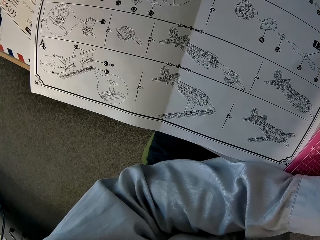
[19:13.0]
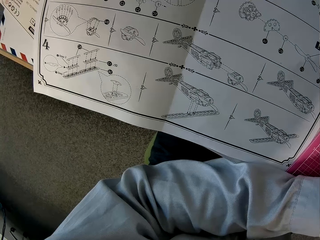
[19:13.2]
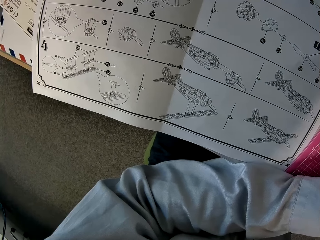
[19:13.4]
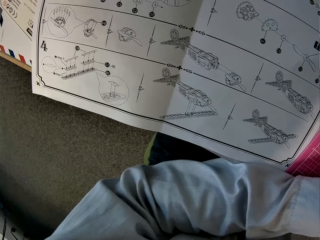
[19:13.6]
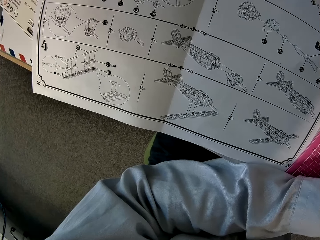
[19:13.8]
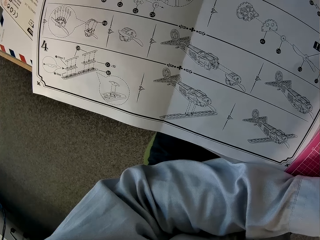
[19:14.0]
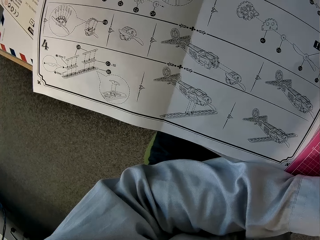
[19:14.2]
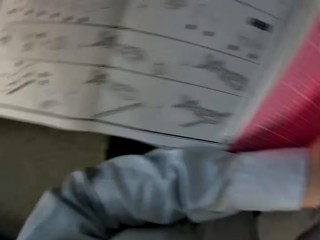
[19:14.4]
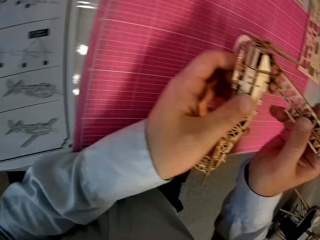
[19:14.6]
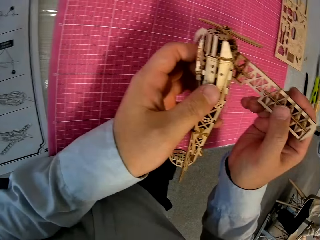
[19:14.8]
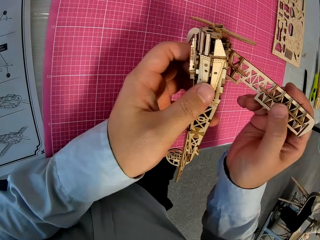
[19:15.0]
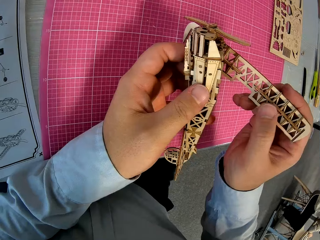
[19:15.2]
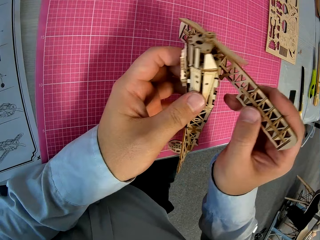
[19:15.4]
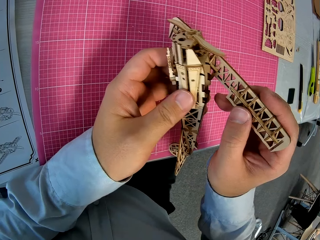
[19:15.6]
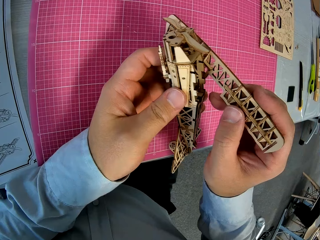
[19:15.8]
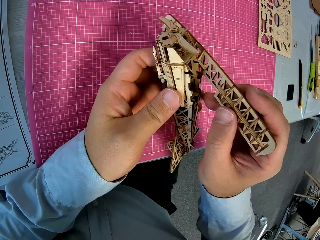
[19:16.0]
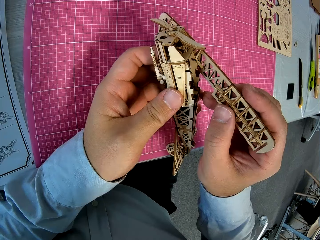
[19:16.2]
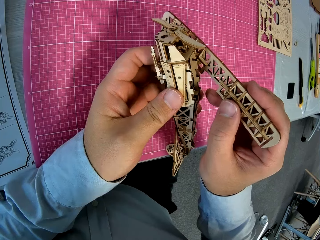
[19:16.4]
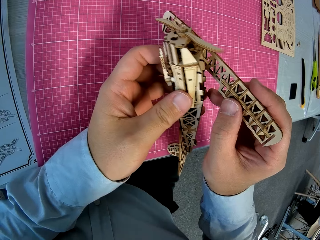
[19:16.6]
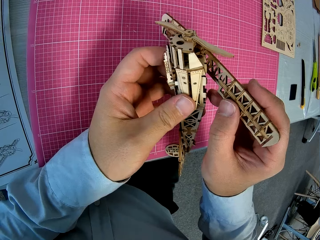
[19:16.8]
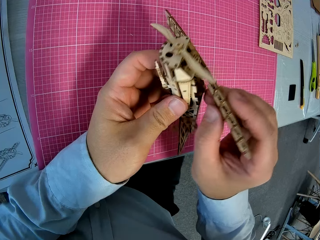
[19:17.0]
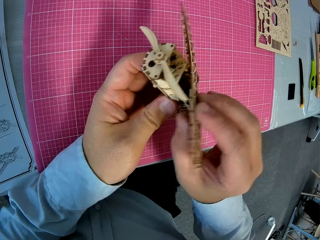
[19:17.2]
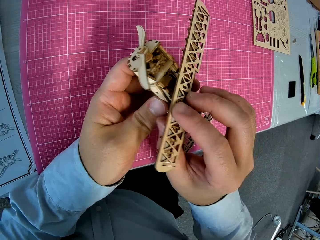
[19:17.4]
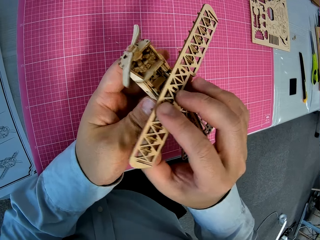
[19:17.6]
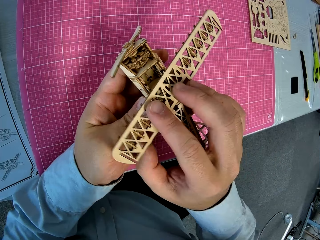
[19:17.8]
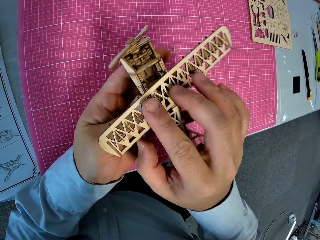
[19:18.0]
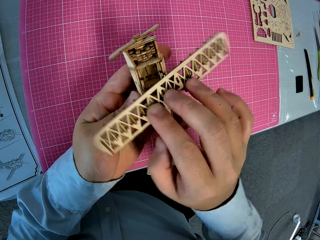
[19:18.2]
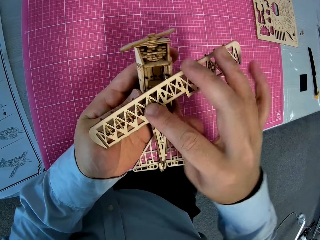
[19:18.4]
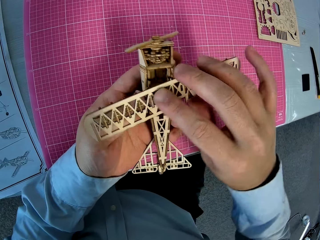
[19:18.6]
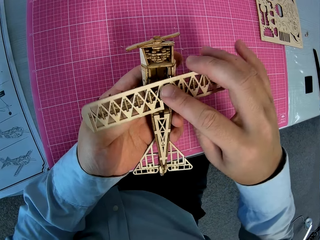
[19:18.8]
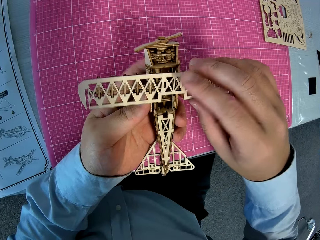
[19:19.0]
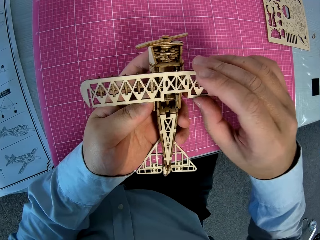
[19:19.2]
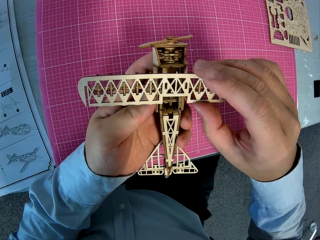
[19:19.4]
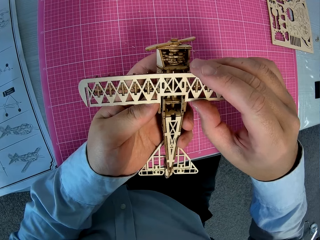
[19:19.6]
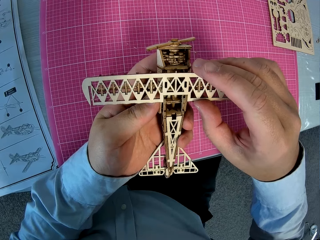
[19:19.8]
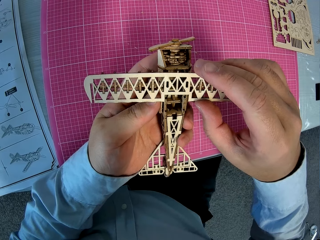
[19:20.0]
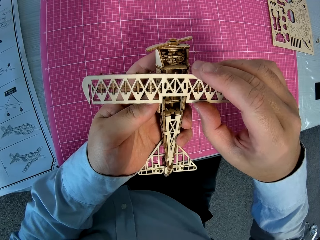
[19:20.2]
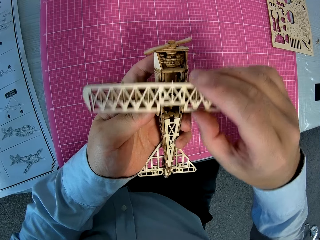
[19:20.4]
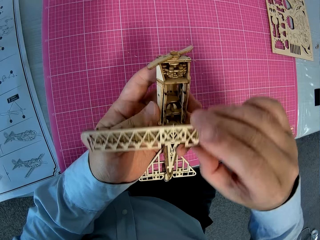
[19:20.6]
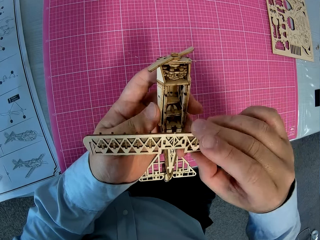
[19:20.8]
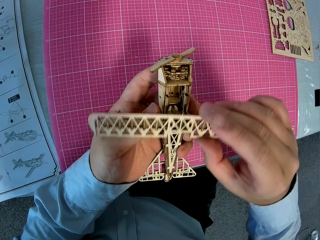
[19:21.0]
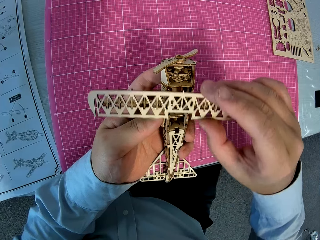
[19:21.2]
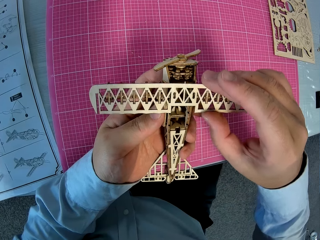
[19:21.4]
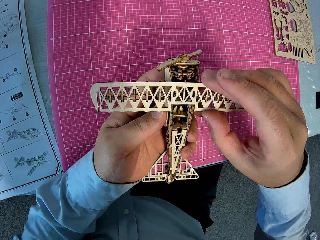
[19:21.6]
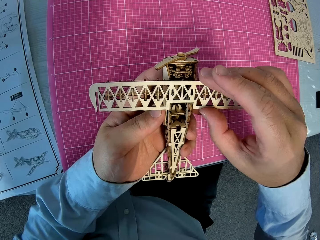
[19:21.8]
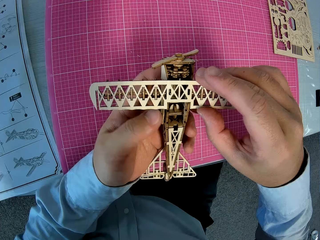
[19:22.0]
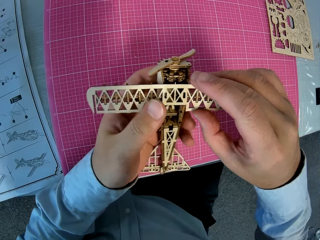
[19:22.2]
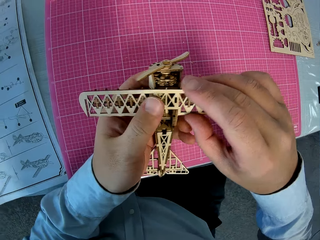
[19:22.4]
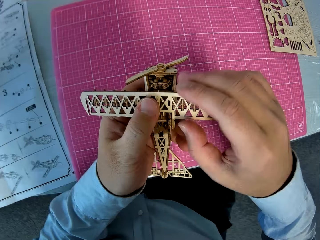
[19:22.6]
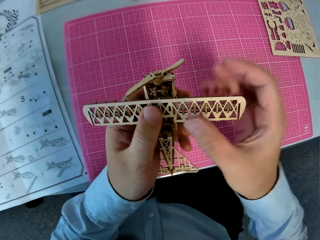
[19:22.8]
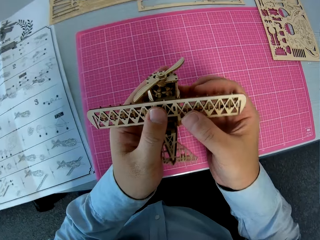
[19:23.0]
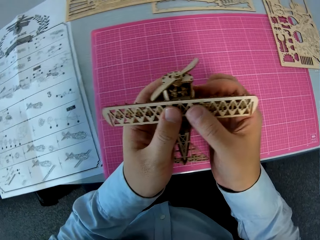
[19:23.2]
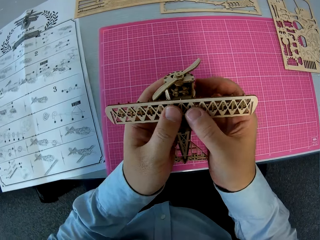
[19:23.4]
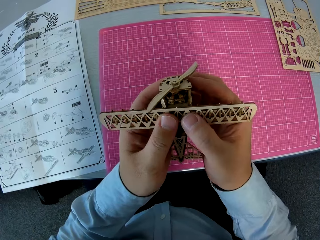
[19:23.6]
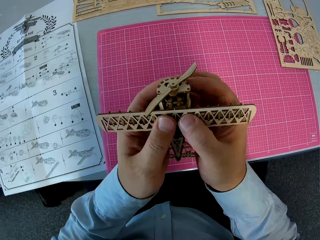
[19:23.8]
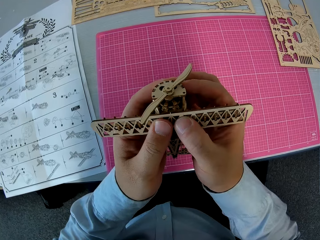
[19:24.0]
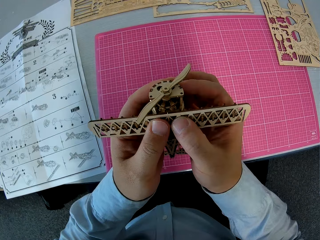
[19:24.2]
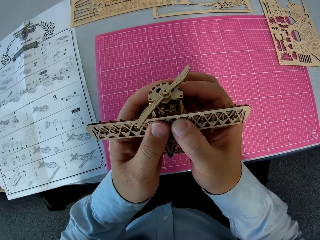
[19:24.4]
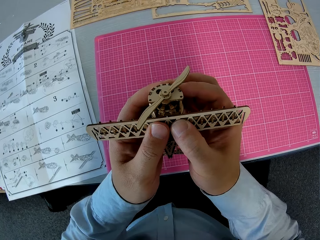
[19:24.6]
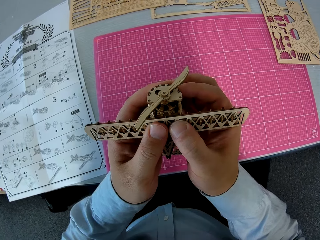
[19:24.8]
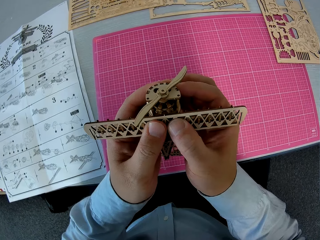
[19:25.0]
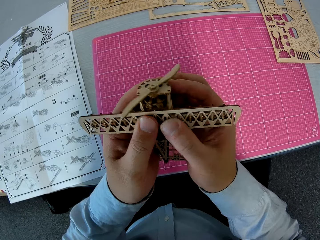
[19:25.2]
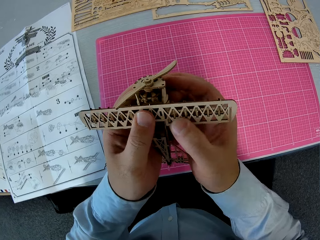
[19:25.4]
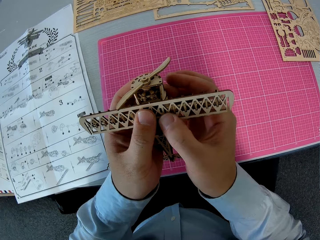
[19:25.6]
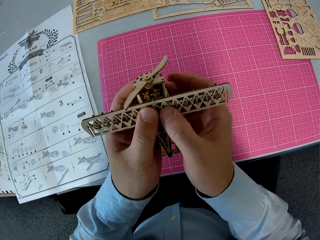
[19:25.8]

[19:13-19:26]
The camera wearer fixes the wings on the toy plane. They fix the two assembled wooden pieces together.

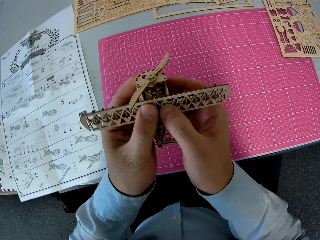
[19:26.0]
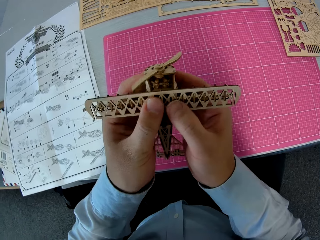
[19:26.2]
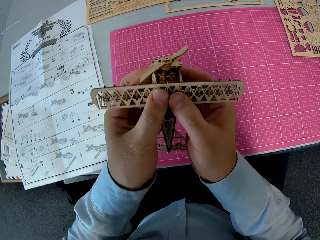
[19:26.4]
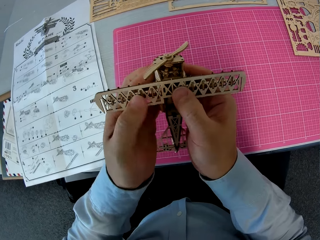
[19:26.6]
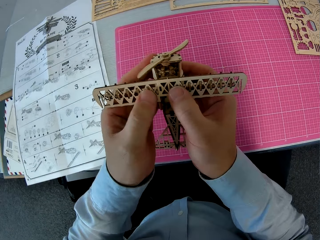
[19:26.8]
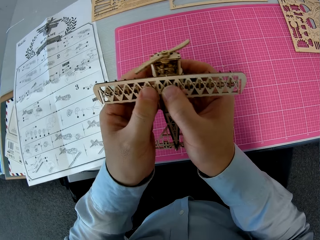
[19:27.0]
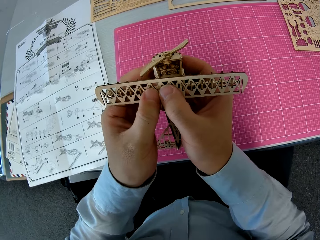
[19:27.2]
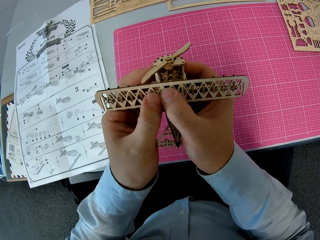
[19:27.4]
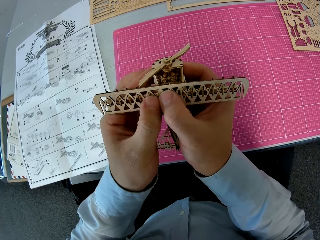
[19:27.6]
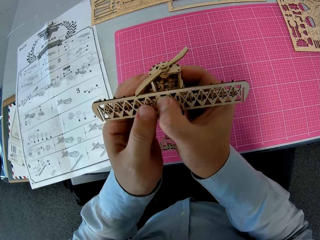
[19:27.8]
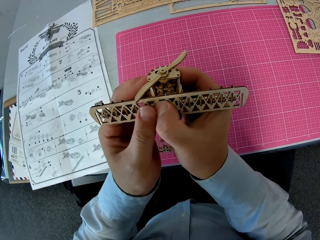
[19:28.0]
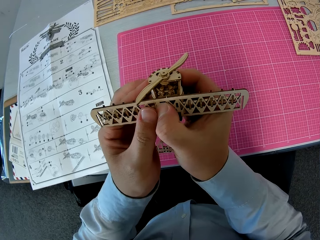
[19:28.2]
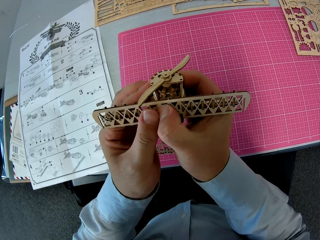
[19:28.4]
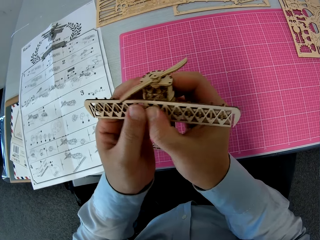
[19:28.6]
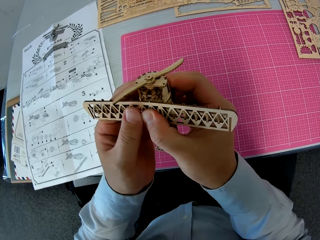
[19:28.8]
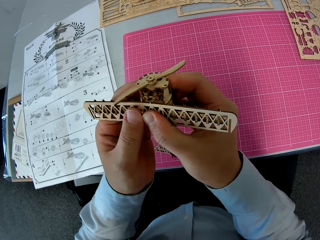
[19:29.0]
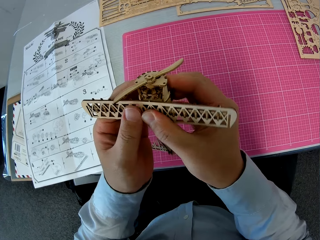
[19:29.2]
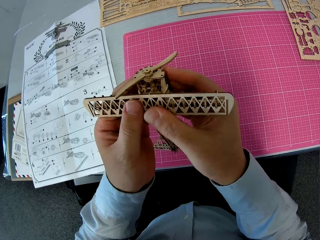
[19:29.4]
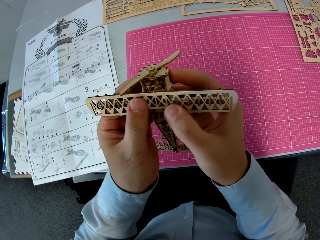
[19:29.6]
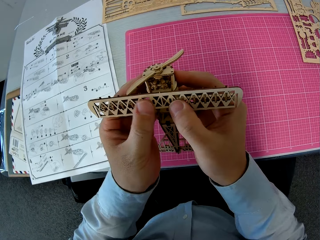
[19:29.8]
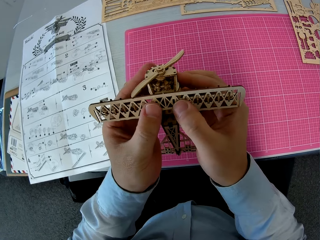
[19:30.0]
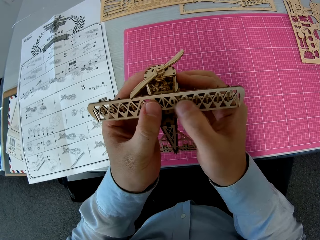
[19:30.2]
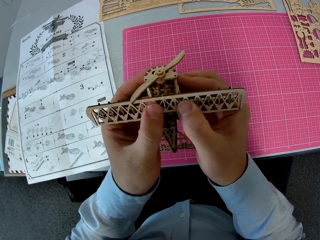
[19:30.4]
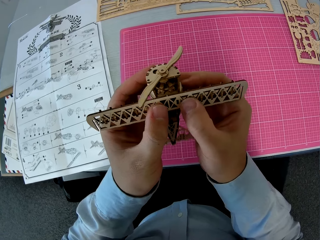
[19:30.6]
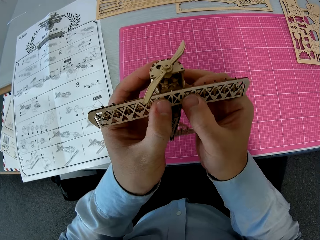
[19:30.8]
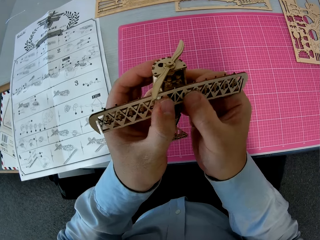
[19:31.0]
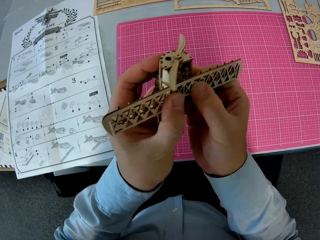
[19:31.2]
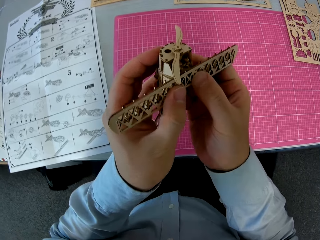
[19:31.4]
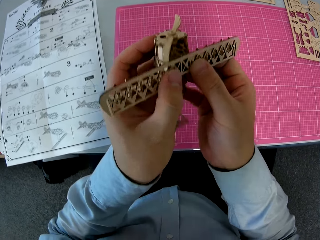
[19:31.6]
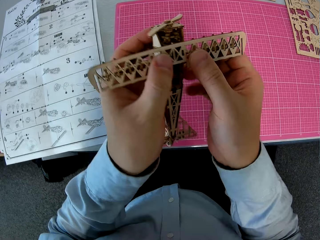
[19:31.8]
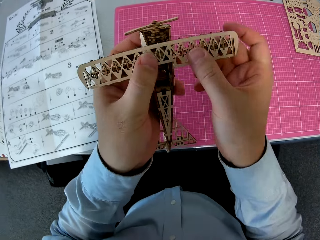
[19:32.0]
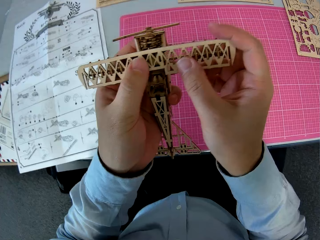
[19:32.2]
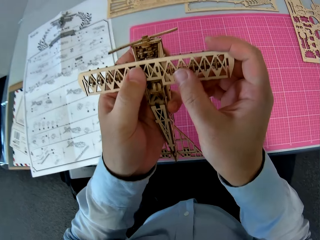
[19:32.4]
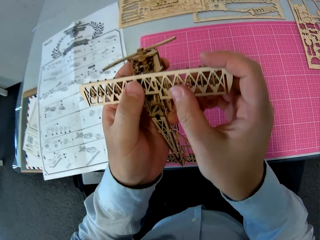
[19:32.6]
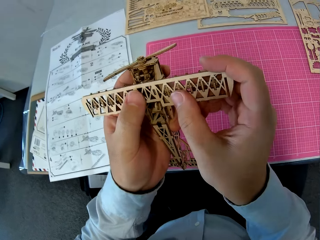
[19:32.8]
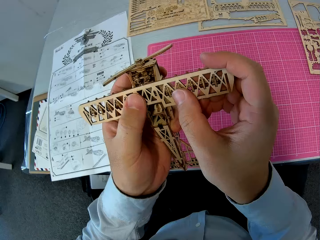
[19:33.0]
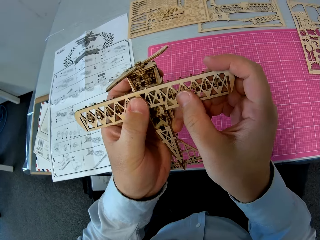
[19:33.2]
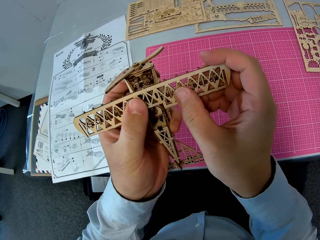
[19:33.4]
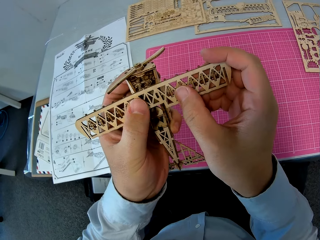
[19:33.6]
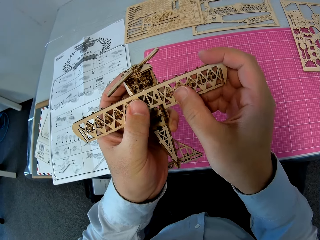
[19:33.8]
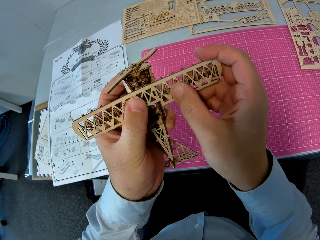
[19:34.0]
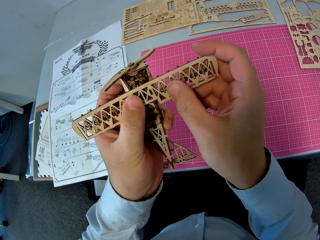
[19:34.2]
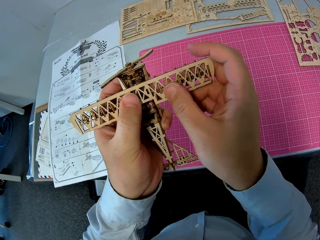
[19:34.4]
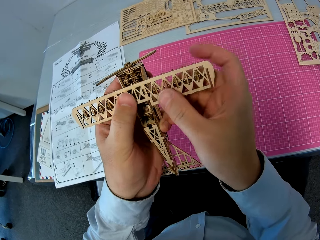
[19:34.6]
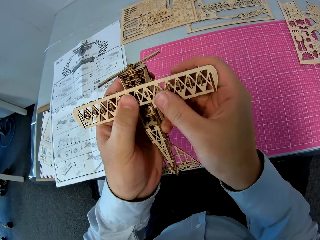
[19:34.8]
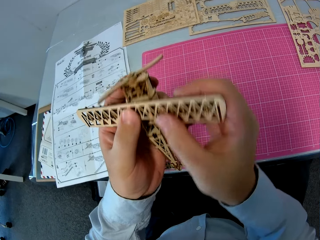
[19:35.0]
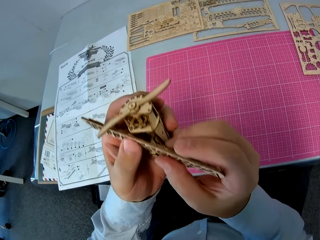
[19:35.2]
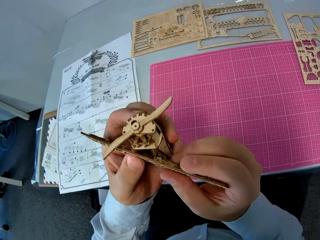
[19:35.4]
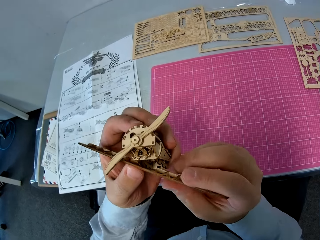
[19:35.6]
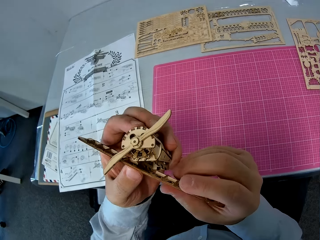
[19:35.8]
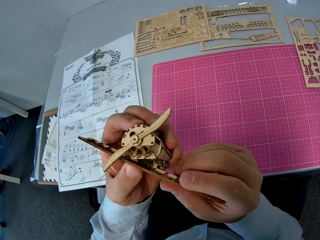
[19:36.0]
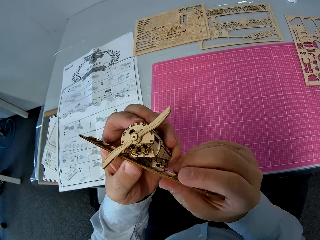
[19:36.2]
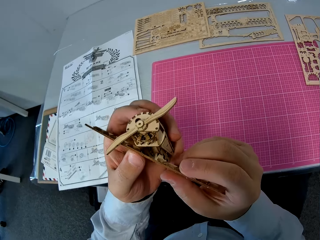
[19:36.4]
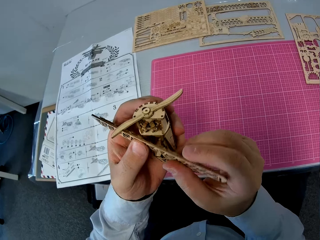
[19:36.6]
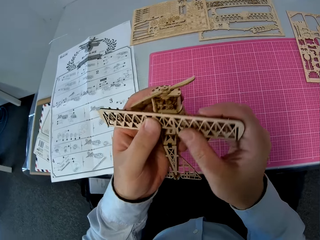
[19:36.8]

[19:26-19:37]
The camera wearer stares at the toy plane.
